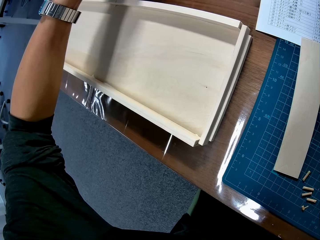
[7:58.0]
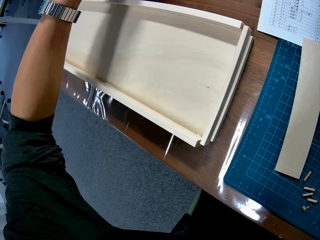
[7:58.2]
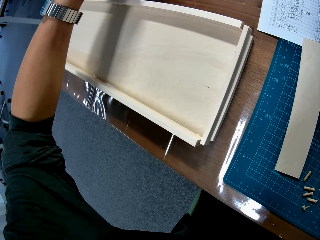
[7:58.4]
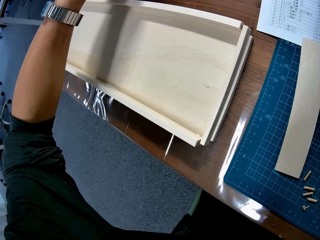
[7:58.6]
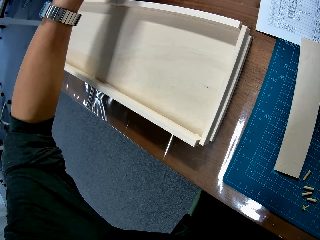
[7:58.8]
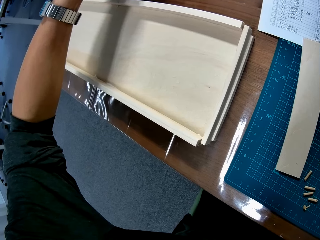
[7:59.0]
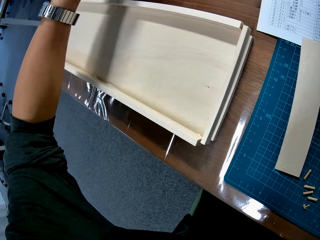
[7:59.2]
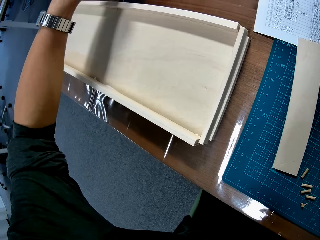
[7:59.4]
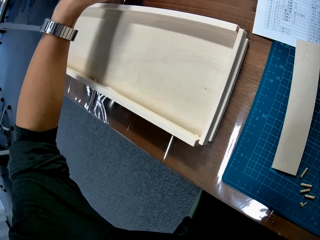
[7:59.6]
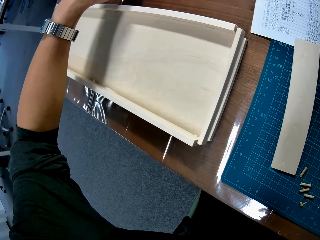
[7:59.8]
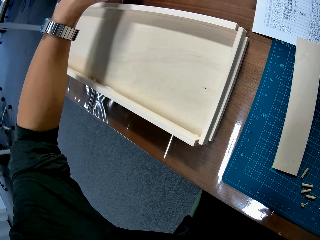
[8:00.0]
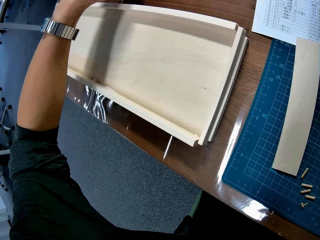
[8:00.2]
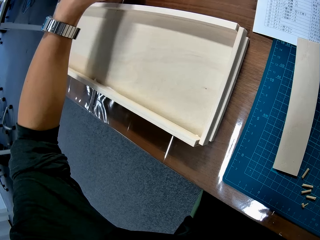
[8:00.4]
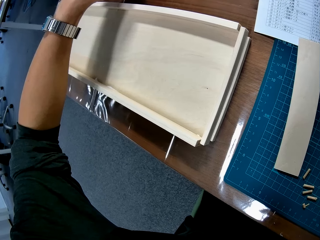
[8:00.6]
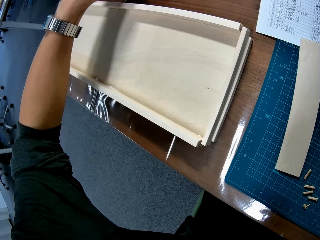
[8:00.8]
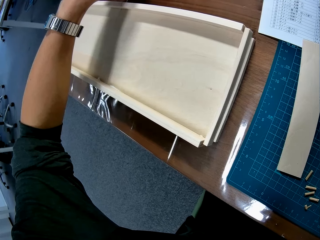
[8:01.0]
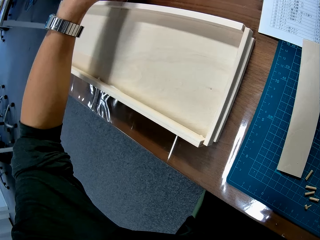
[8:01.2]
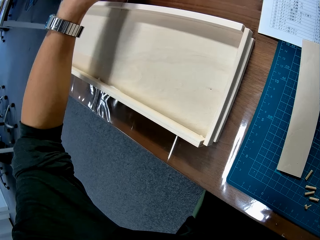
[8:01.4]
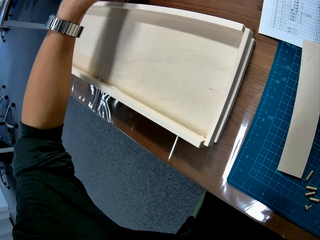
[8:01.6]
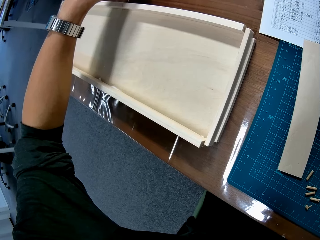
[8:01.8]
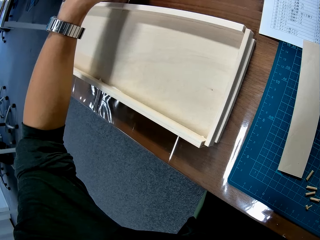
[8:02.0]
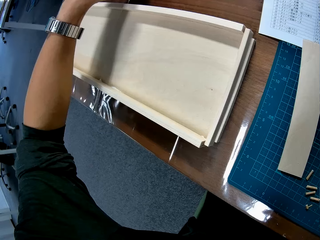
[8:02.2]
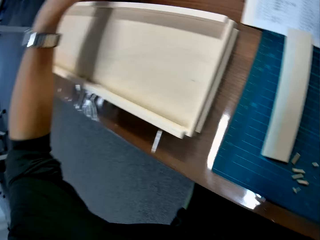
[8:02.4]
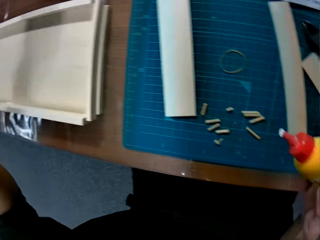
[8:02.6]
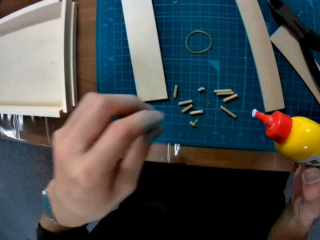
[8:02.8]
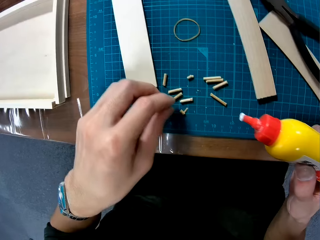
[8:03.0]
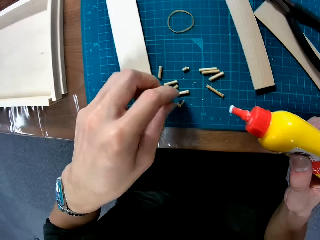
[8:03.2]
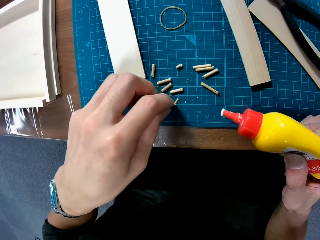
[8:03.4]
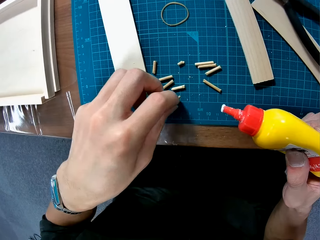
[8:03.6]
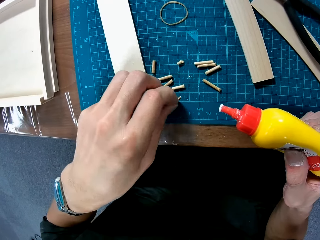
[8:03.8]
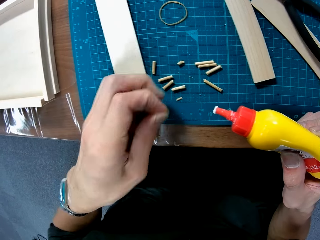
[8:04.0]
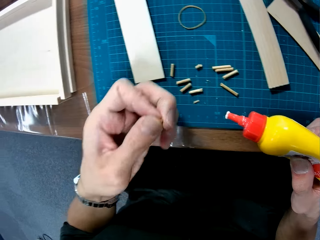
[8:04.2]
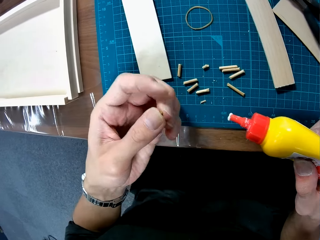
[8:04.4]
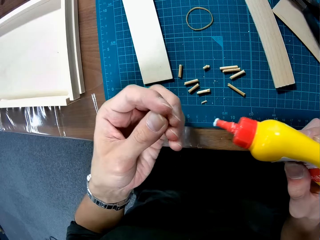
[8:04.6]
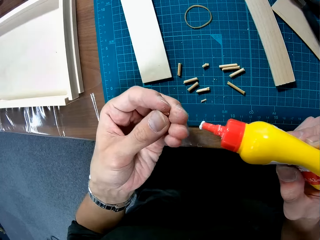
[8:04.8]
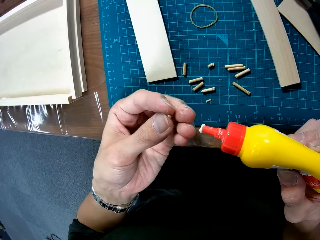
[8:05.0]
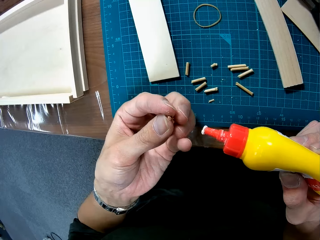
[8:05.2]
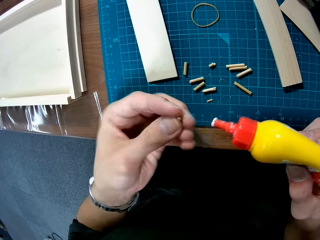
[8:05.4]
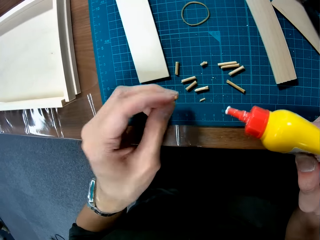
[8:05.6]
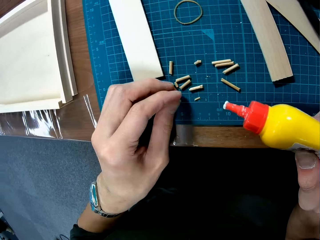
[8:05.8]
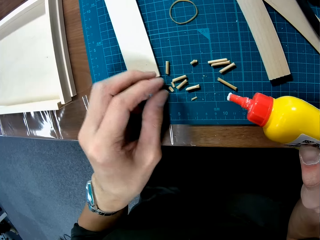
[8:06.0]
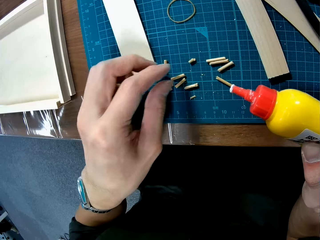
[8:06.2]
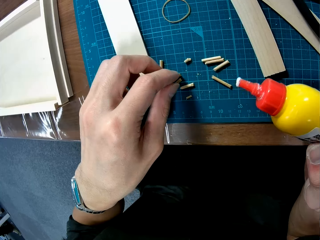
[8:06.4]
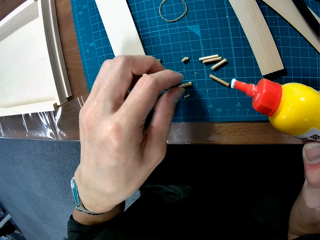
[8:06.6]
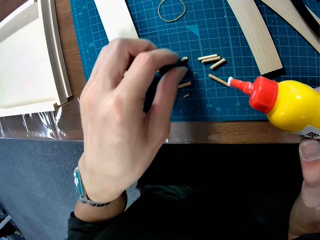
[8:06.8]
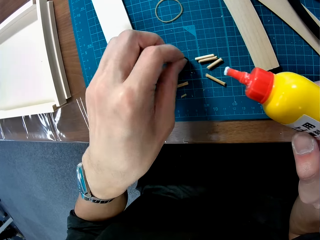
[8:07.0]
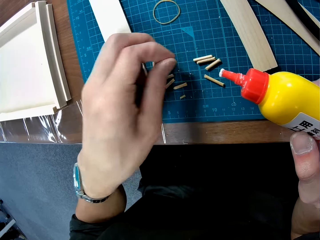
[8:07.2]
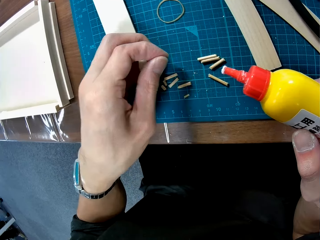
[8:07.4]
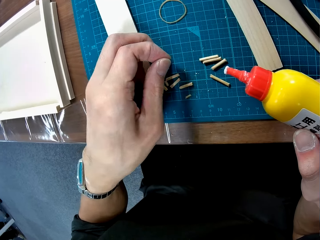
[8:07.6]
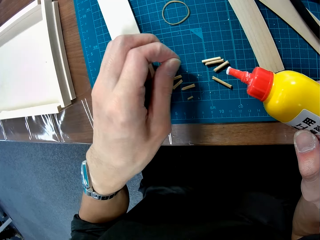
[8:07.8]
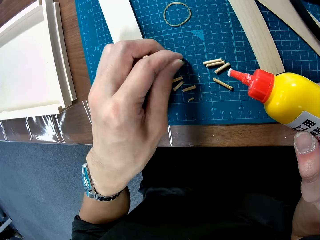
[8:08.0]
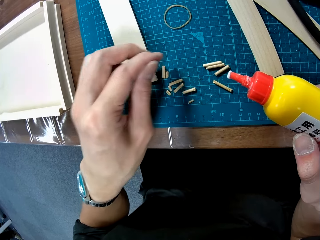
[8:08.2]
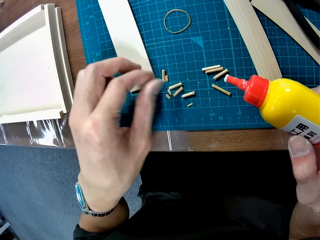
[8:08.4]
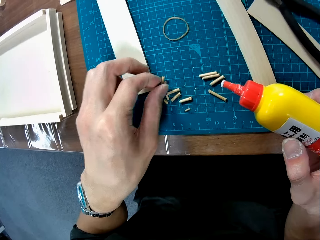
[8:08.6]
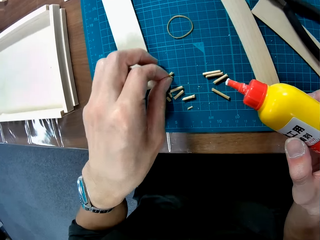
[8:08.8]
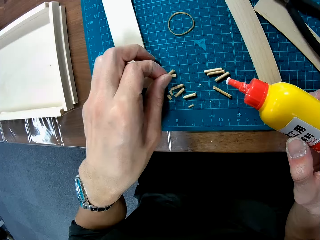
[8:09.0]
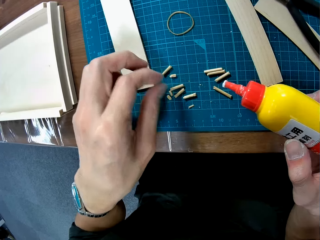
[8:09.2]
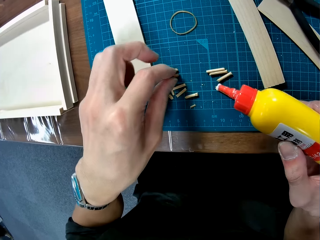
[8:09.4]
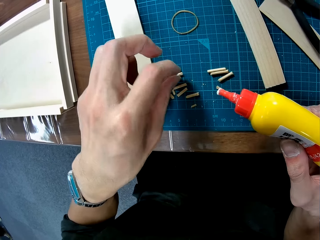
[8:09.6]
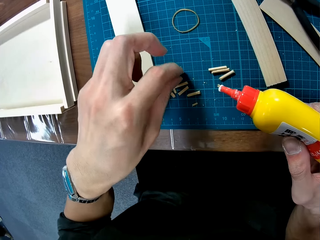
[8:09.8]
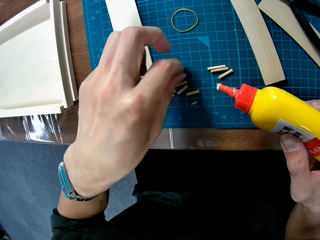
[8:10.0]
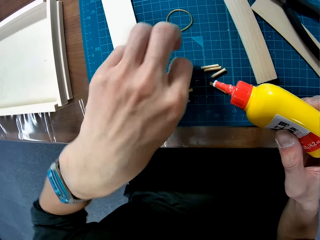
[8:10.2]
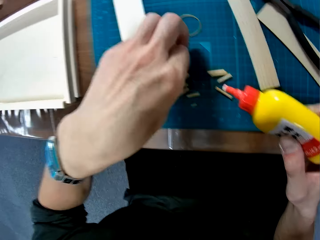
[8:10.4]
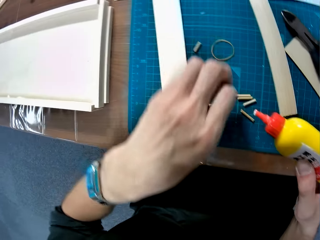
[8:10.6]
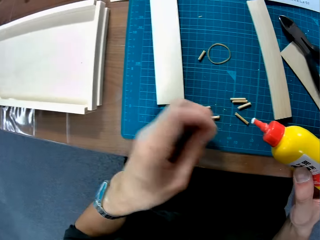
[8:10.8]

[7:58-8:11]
The camera wearer picks the wooden curling piece on the table. They hold the wooden curling piece. They place the wooden curling piece on the cutting mat. They pick the wooden curling piece. They move the pieces of wood on the table. They squeeze the wooden curling piece. They place the wooden curling piece on the cutting mat. They pick the wooden curling piece.

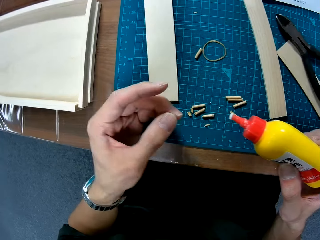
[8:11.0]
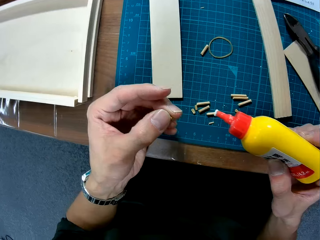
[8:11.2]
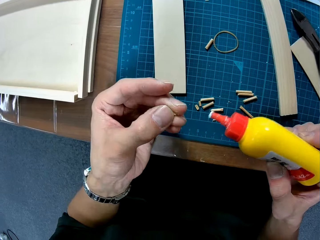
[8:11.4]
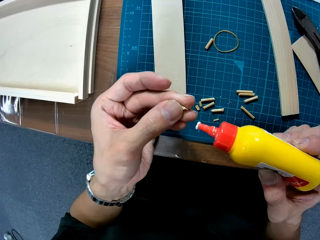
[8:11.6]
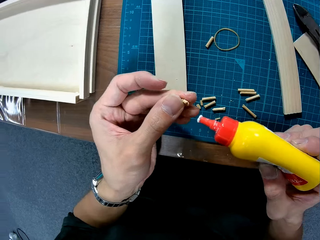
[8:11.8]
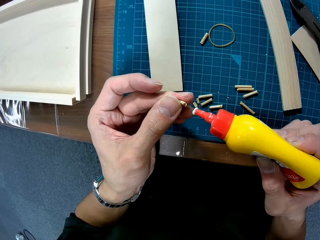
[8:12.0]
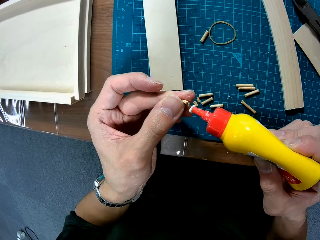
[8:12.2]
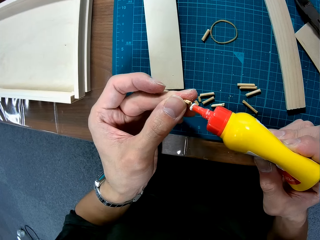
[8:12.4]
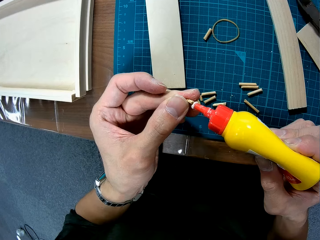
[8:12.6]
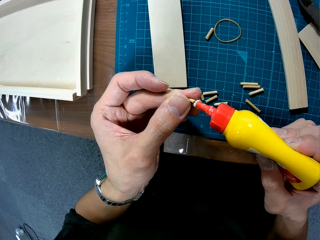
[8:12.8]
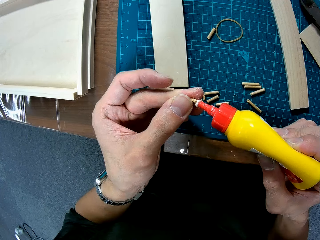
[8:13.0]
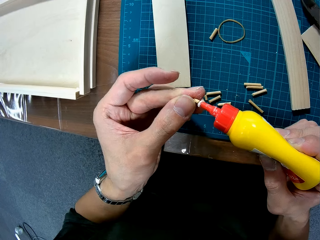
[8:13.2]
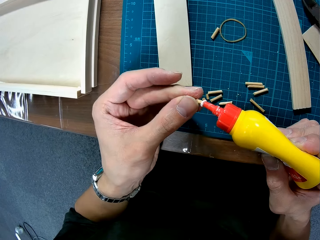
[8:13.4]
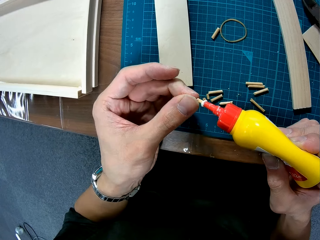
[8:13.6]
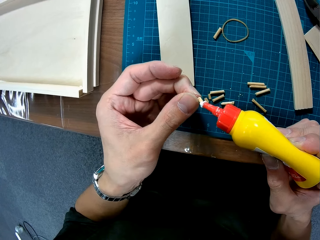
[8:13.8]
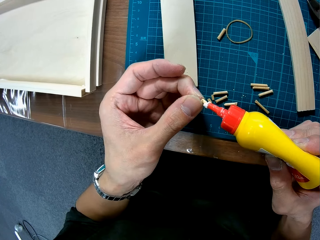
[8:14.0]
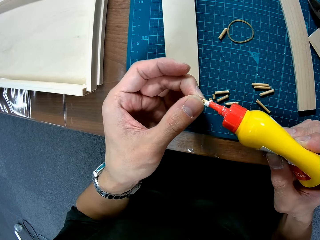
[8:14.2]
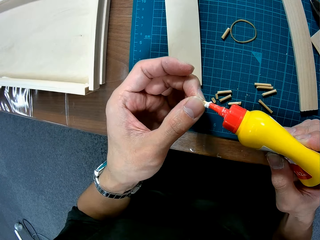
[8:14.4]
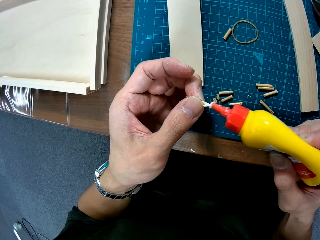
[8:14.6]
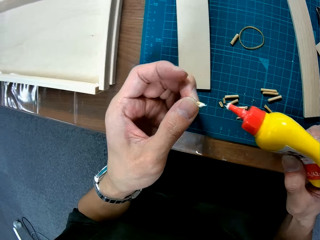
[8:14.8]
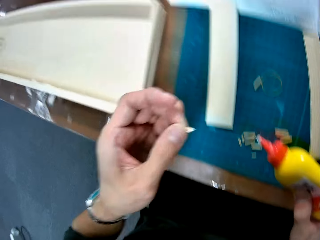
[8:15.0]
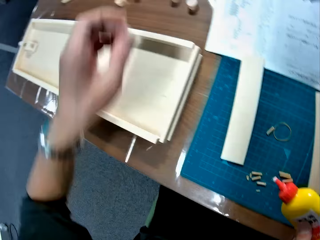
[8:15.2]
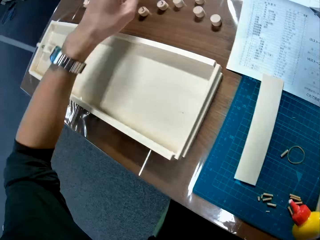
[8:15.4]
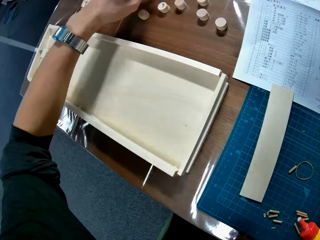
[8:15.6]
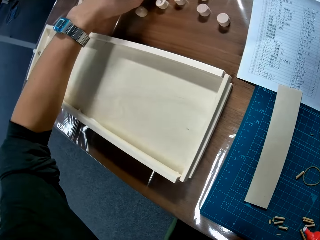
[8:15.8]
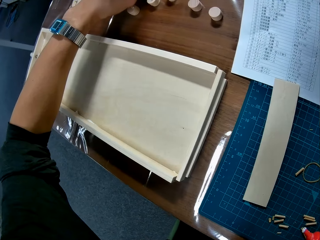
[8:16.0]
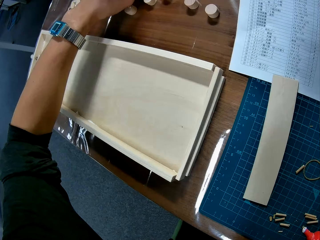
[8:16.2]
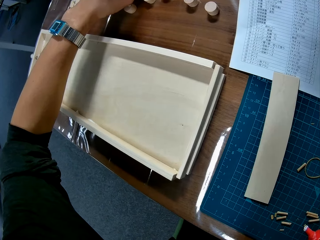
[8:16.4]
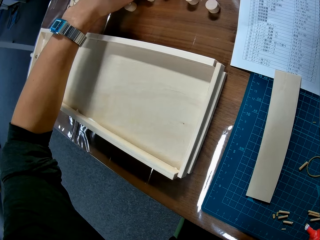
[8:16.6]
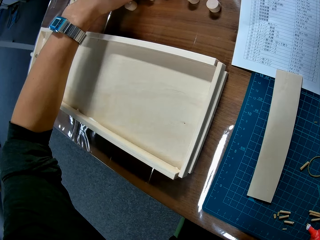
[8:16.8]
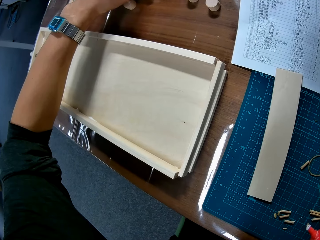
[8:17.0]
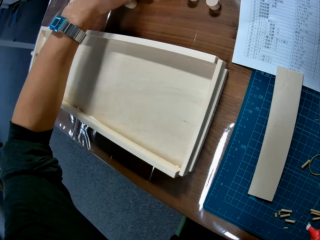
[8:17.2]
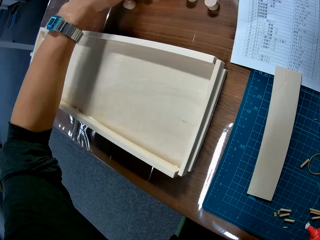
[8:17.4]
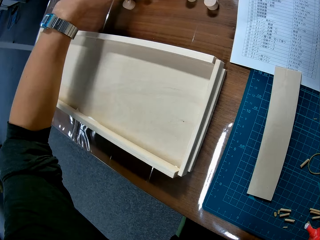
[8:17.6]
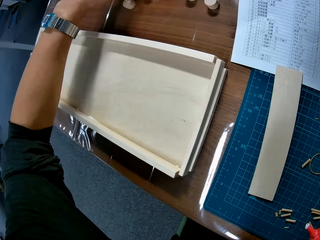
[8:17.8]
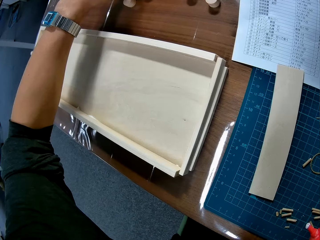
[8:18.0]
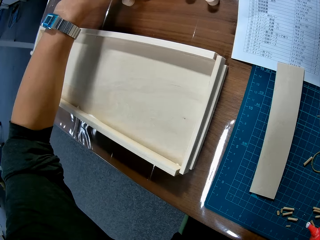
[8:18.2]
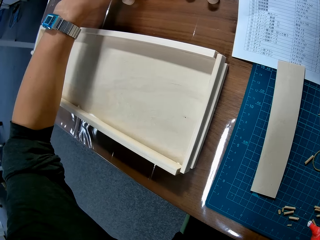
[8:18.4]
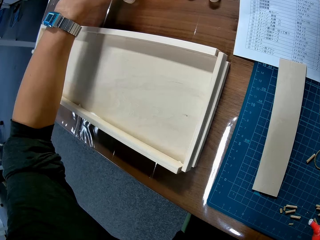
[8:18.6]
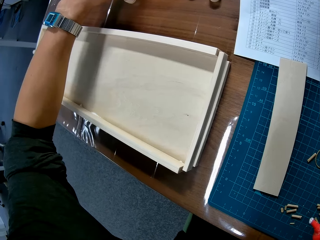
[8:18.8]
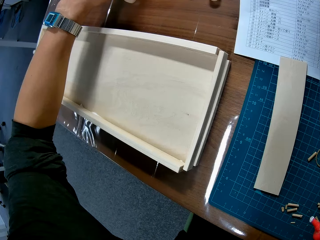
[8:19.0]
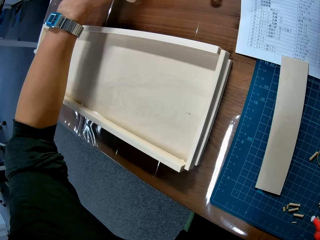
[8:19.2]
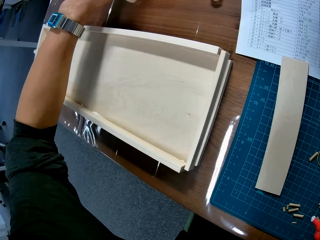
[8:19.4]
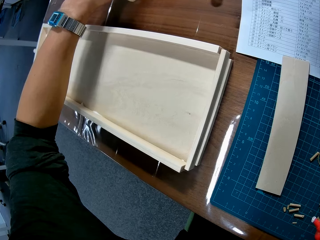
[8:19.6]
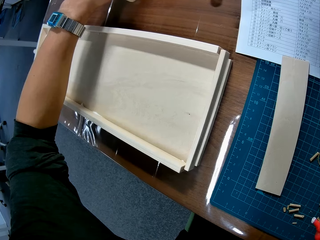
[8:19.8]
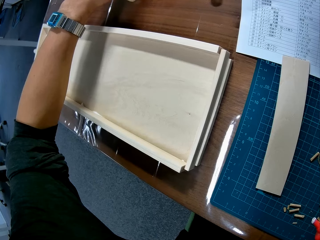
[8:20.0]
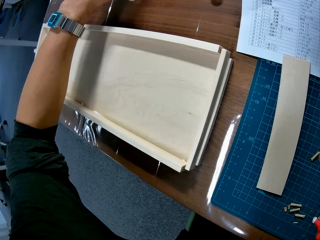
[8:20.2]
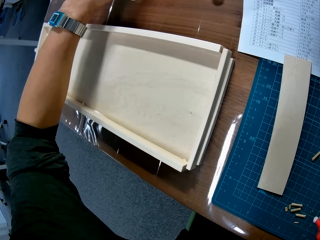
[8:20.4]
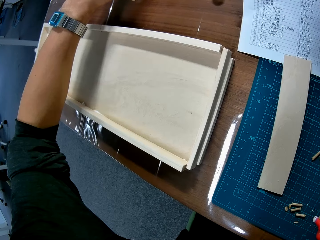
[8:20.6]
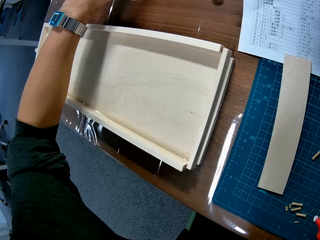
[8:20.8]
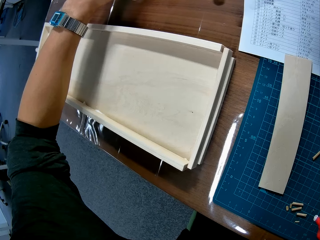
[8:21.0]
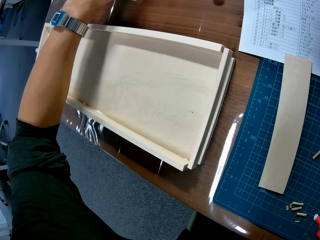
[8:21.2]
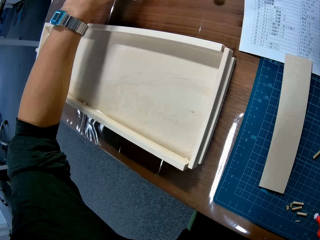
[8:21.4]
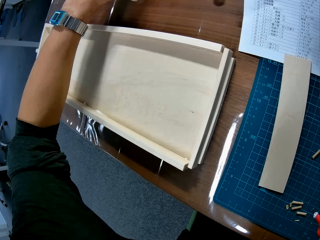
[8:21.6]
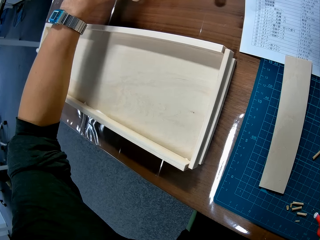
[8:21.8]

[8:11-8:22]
The camera wearer picks up a piece of wood on the table. They apply wood glue on the wooden curling piece. They stick together the wooden curling pieces with a woodwork.
